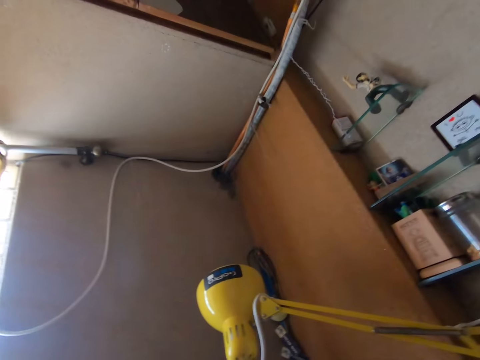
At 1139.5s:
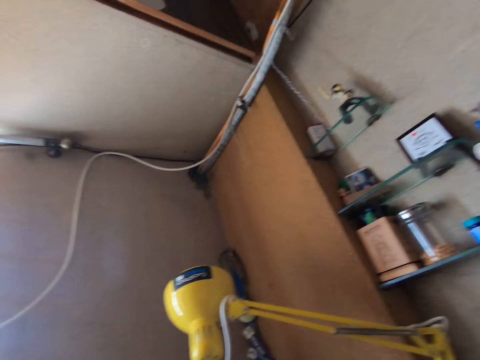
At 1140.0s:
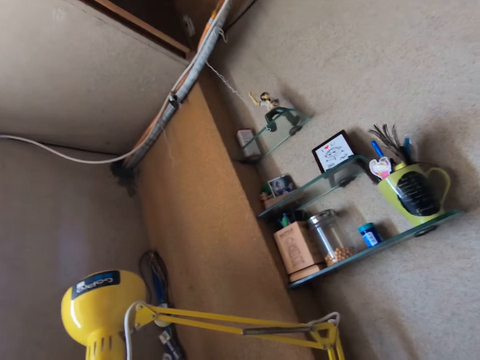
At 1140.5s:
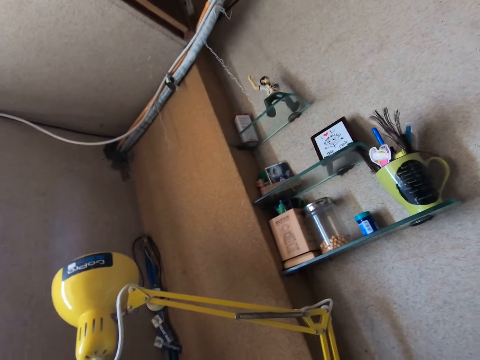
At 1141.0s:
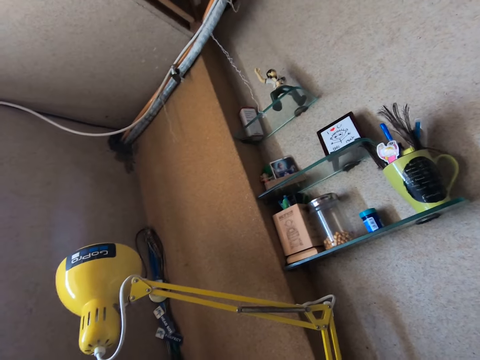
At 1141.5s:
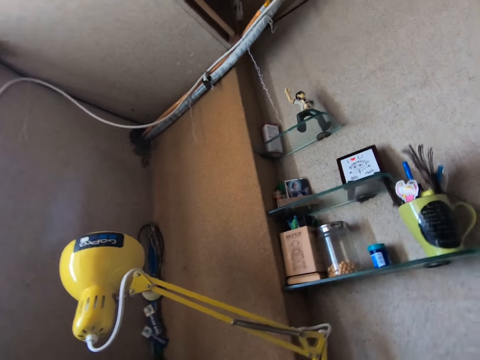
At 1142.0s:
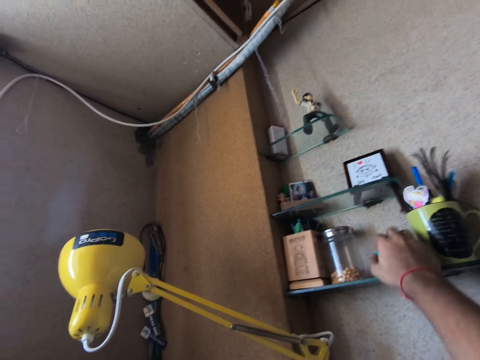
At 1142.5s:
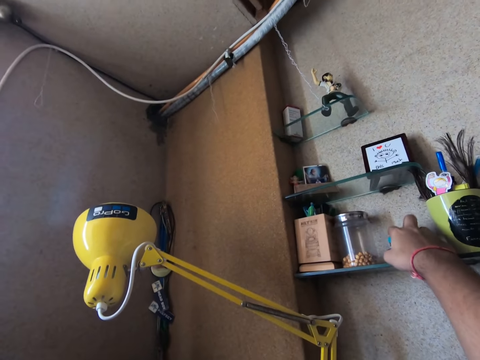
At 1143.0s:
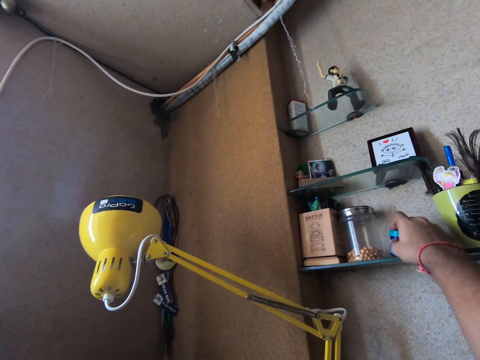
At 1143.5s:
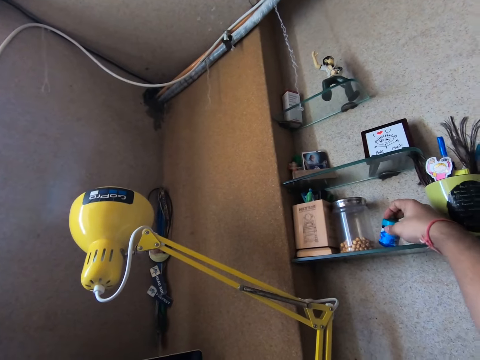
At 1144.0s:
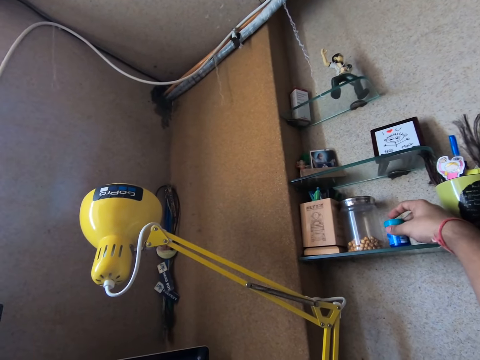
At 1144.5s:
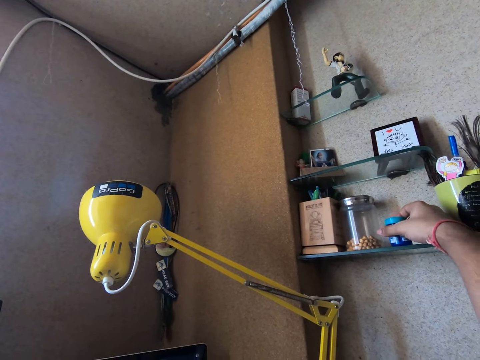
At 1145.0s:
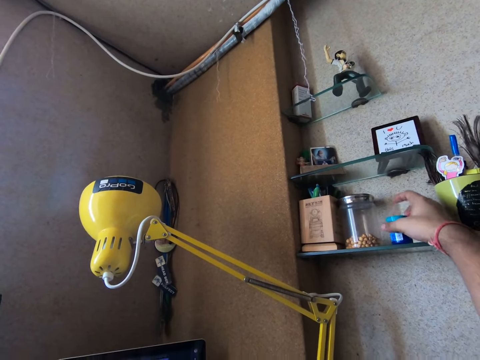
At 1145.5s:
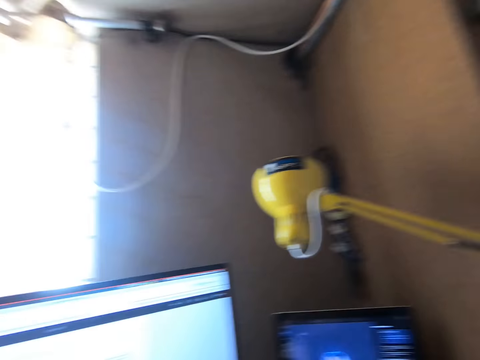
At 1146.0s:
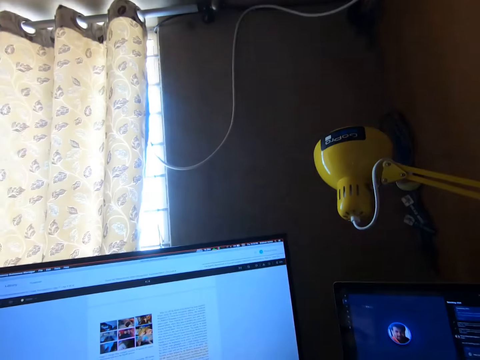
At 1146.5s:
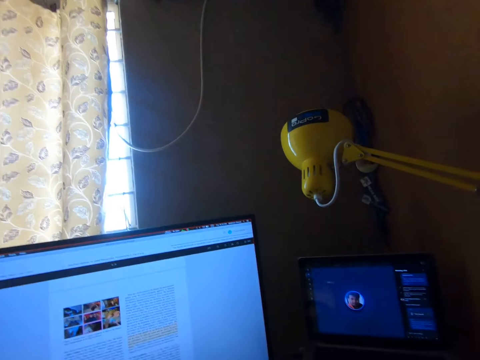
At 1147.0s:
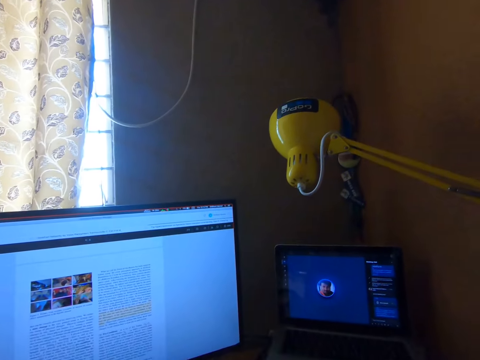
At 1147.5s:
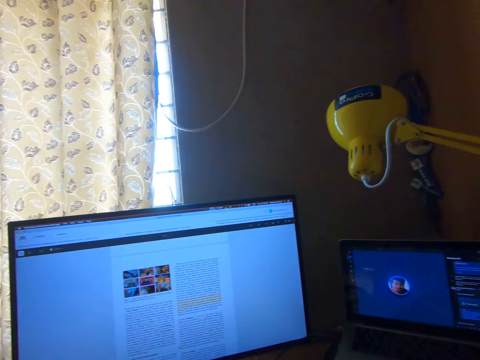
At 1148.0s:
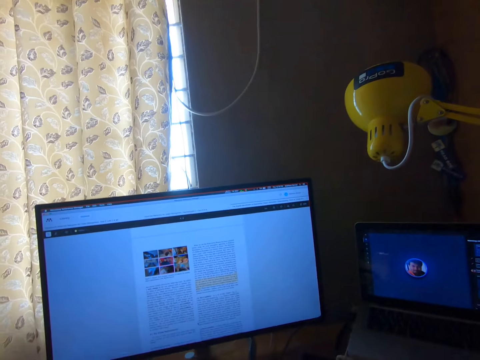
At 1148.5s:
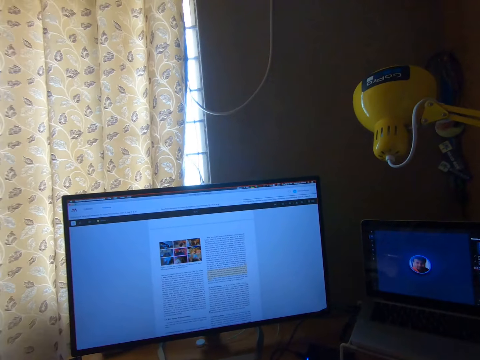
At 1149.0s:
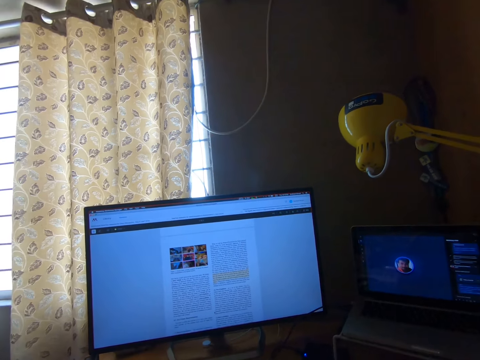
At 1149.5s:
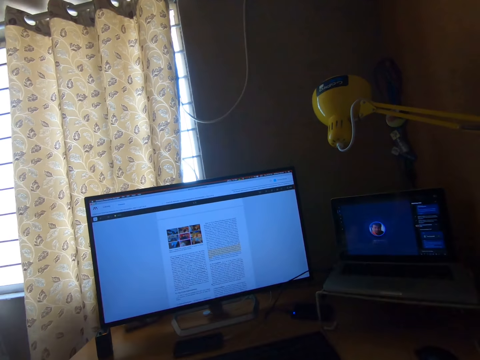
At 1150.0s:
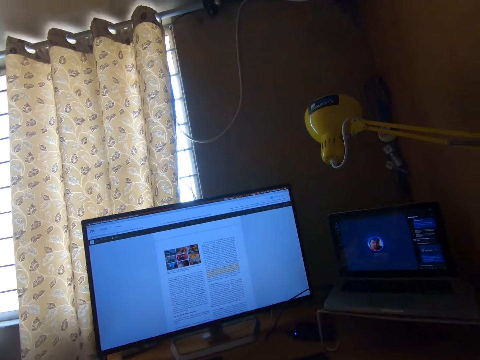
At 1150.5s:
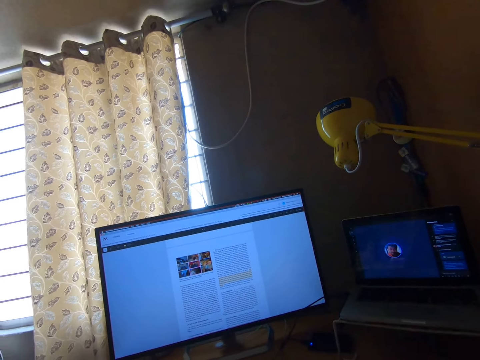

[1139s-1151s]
The camera wearer holds a small can with his right hand. He moves a container on a shelf with his right hand. He reads something in his computer.

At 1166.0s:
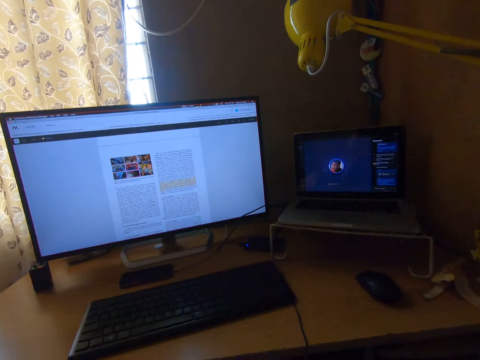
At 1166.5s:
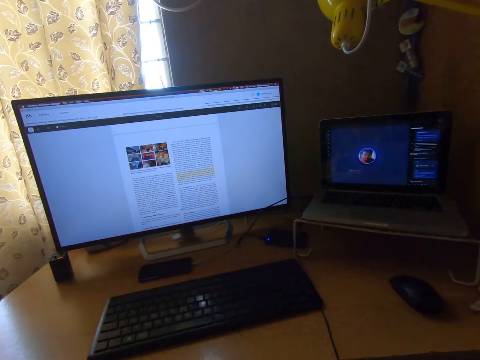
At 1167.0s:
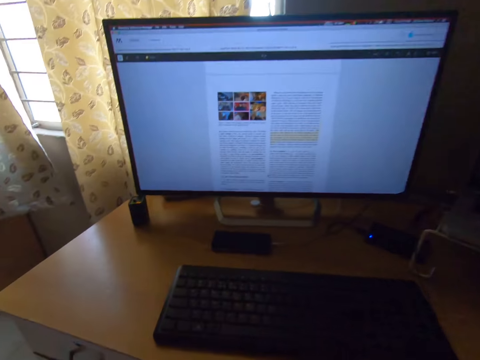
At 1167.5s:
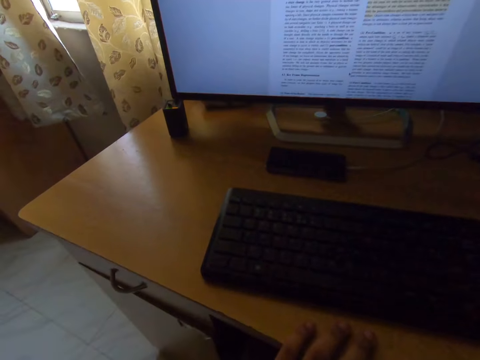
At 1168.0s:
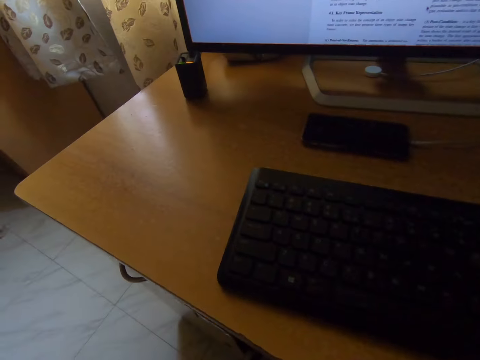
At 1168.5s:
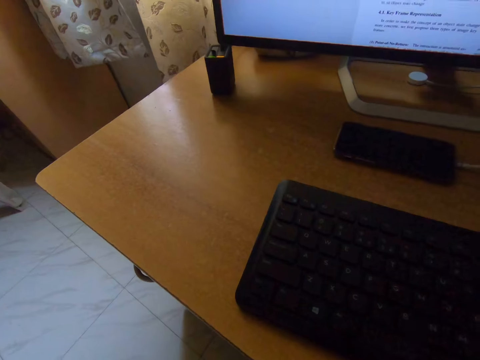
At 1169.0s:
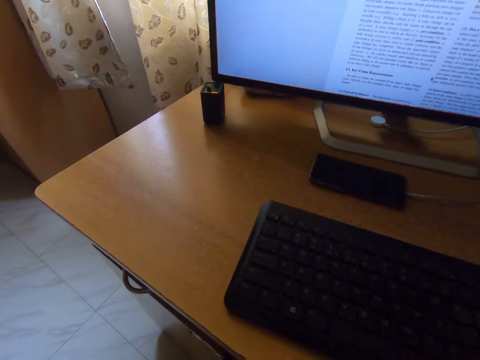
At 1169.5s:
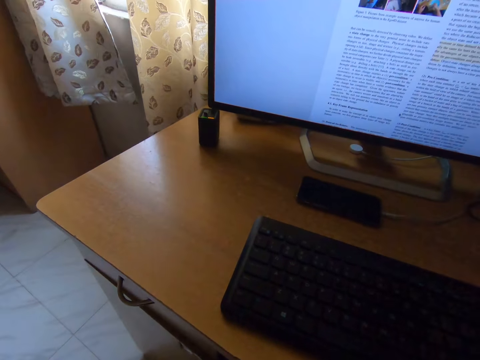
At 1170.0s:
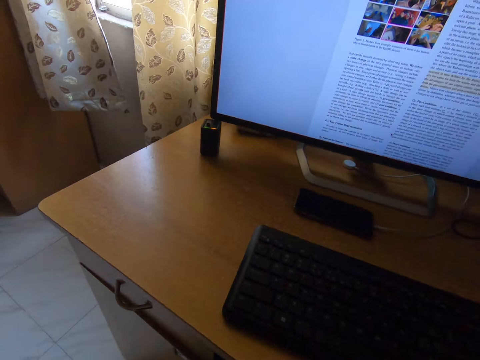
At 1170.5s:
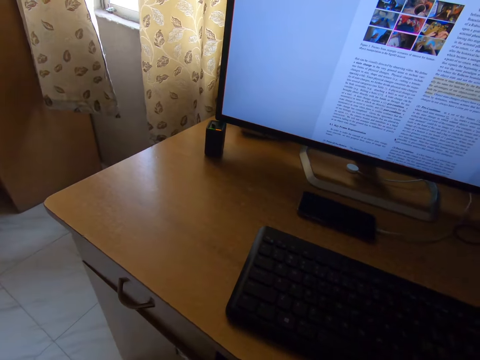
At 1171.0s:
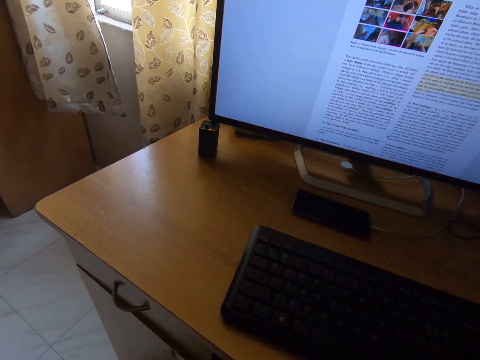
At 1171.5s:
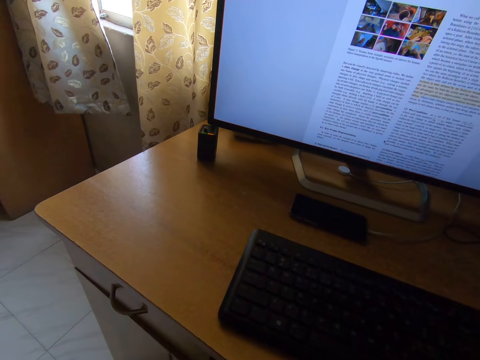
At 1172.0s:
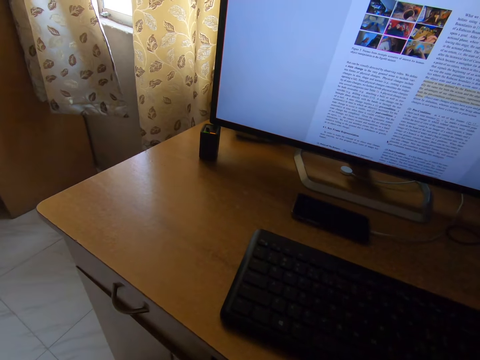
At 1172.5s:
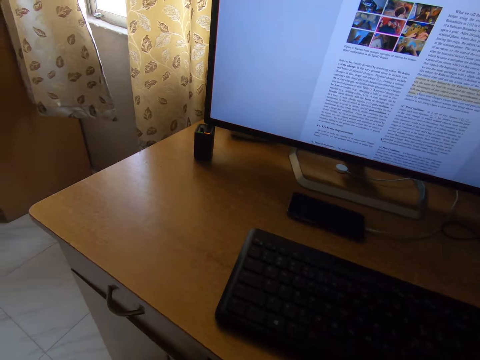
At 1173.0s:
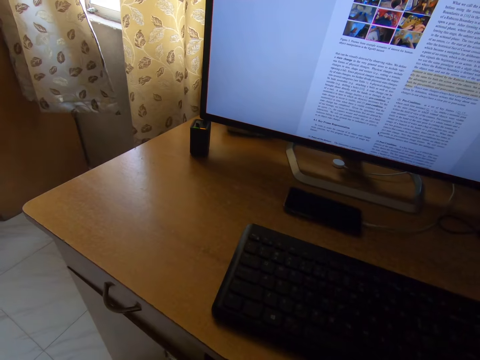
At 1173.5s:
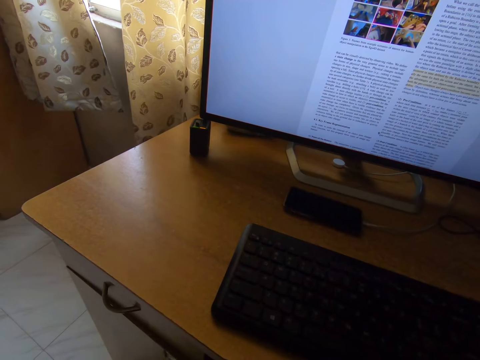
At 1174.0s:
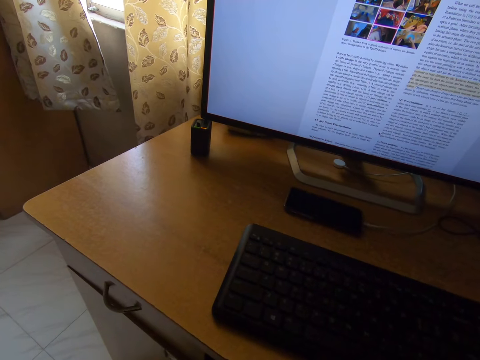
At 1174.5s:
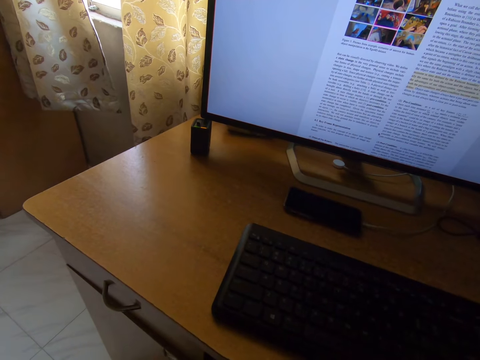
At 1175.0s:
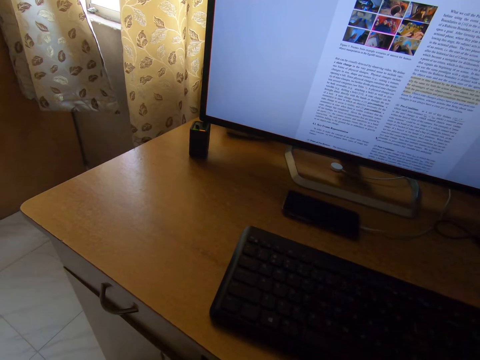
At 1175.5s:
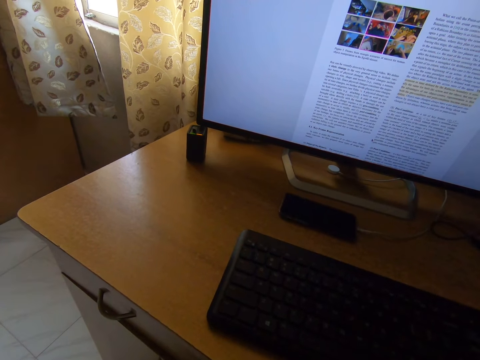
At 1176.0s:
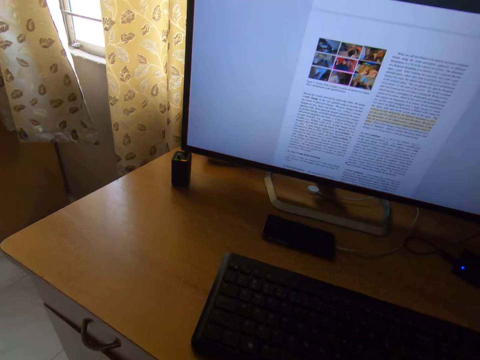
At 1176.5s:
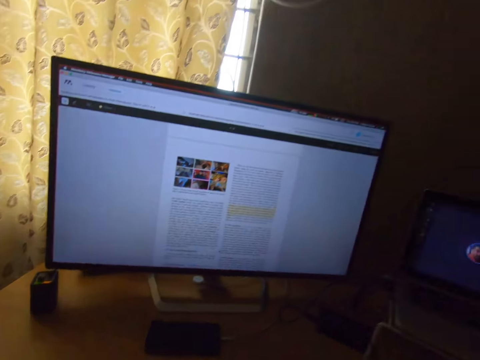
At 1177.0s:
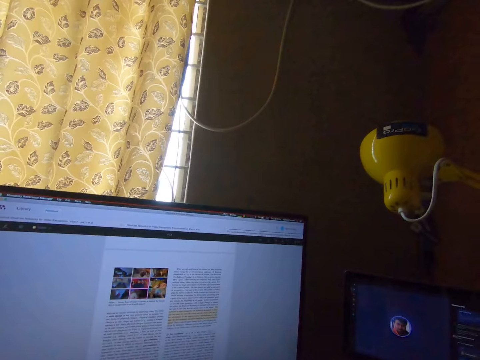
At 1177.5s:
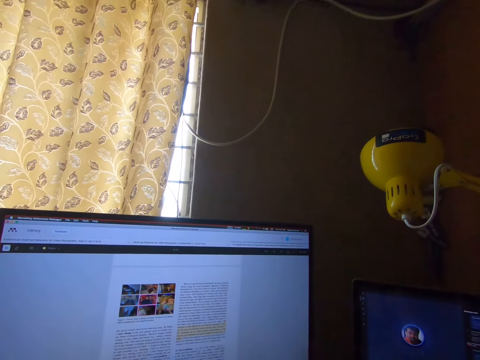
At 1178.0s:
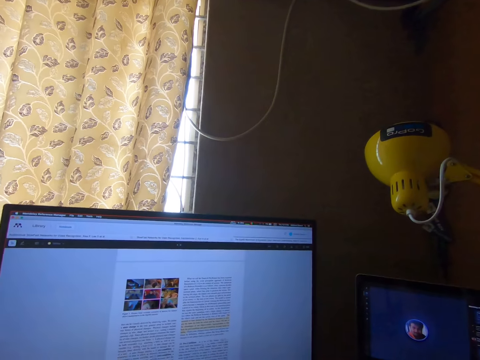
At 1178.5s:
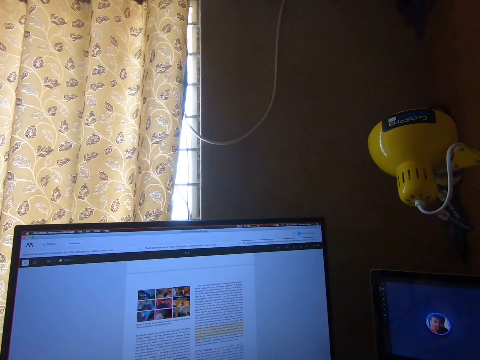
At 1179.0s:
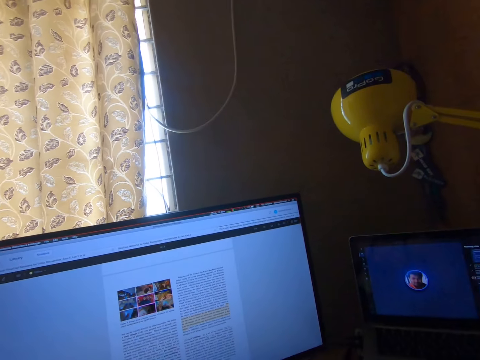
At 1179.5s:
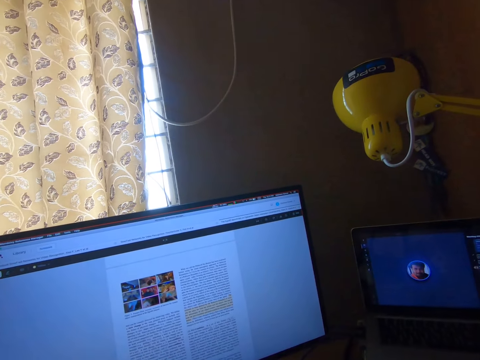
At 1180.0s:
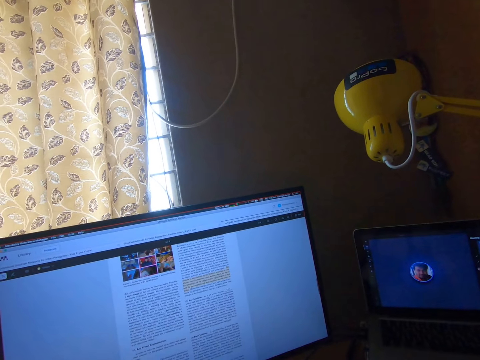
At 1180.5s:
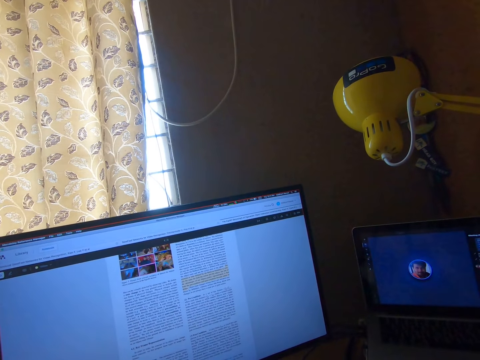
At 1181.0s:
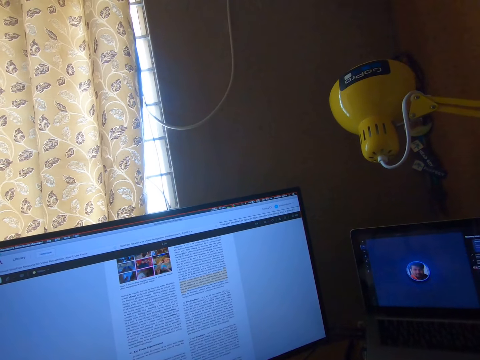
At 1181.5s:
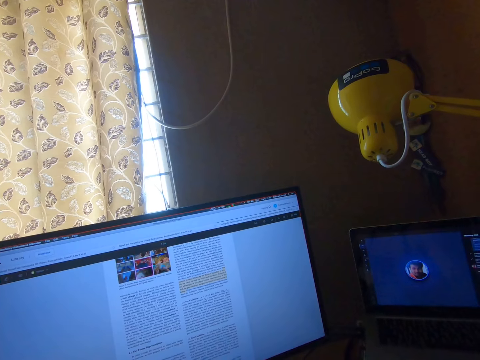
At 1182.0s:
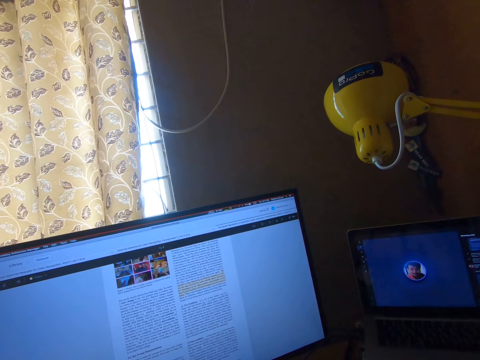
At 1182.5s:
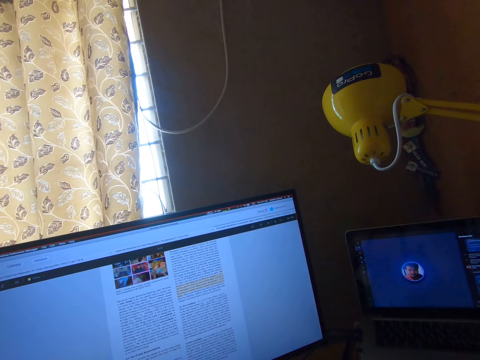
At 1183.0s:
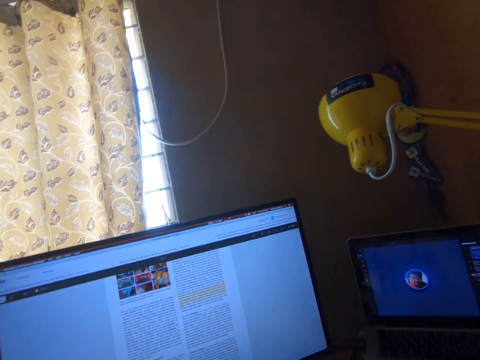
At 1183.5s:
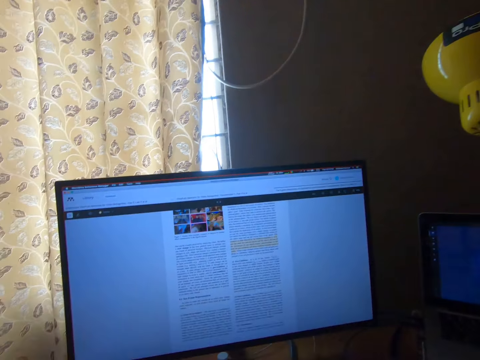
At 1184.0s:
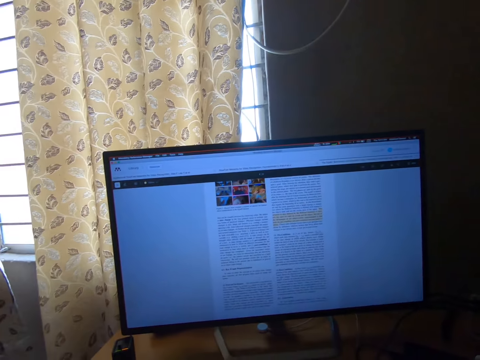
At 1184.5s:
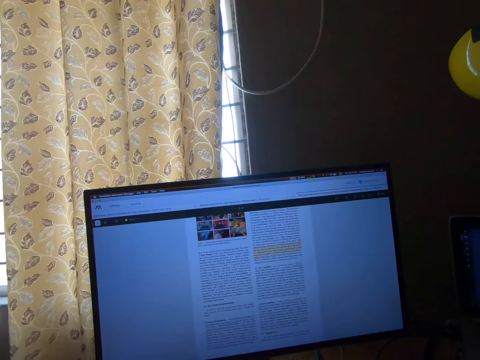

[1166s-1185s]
The camera wearer touches the table with his left hand. He operates the computer on the table.
